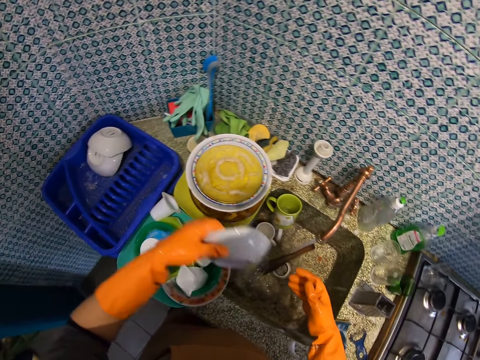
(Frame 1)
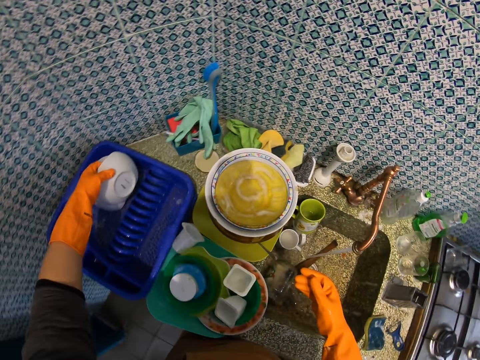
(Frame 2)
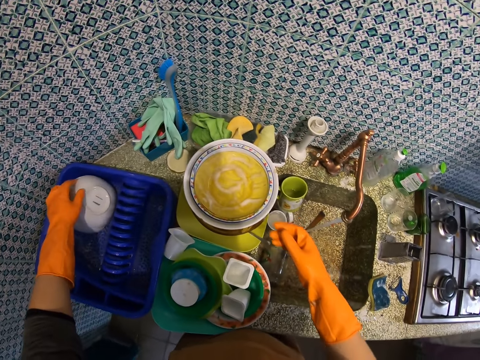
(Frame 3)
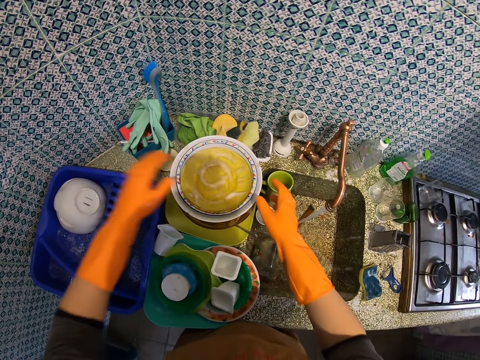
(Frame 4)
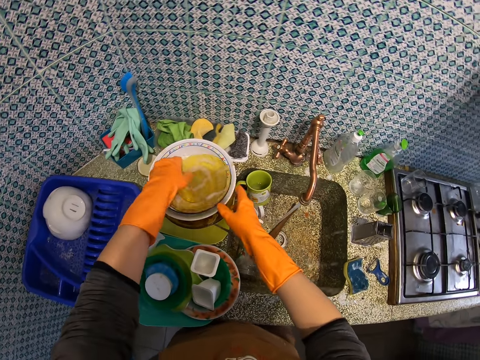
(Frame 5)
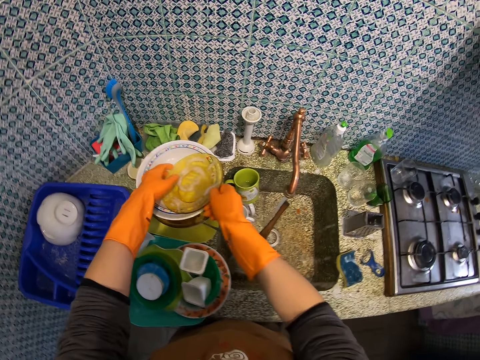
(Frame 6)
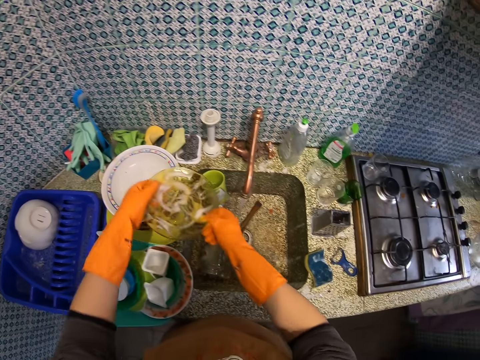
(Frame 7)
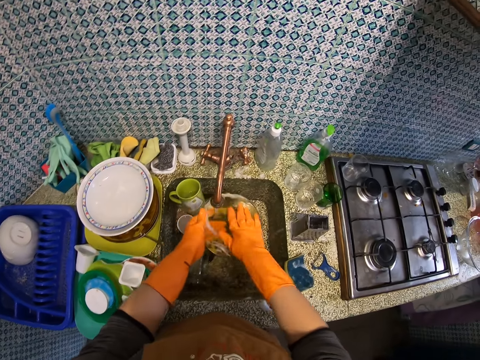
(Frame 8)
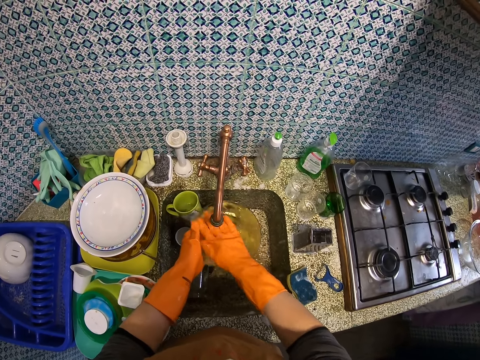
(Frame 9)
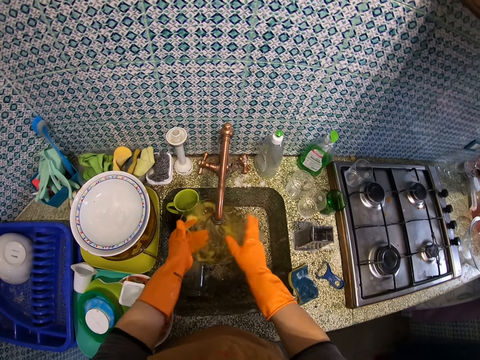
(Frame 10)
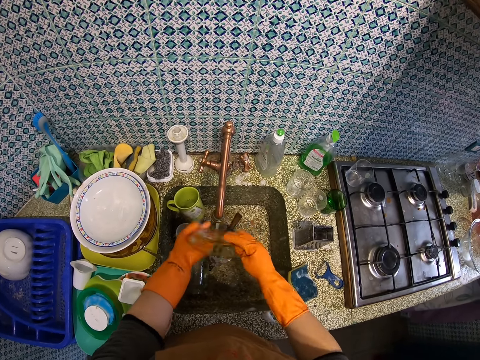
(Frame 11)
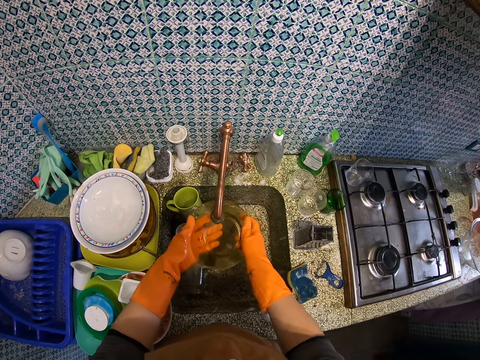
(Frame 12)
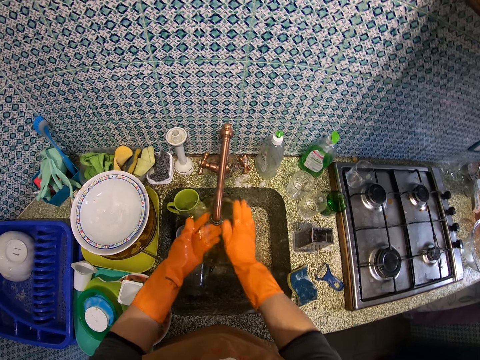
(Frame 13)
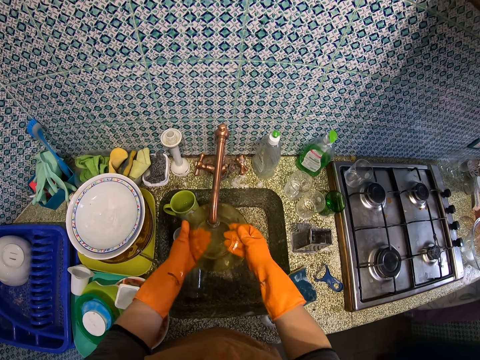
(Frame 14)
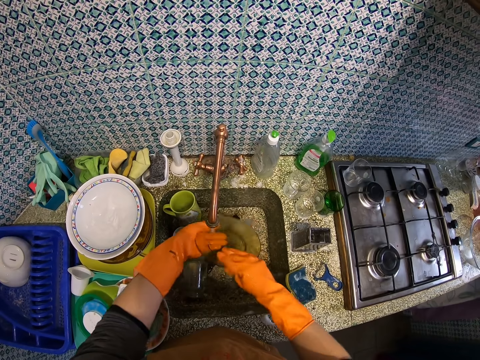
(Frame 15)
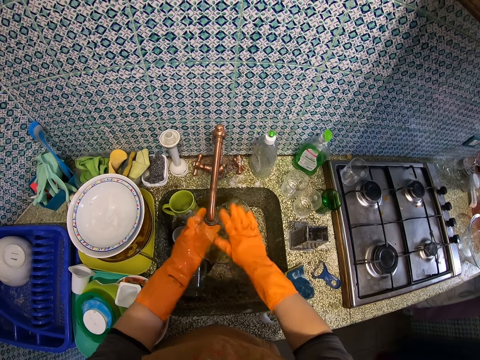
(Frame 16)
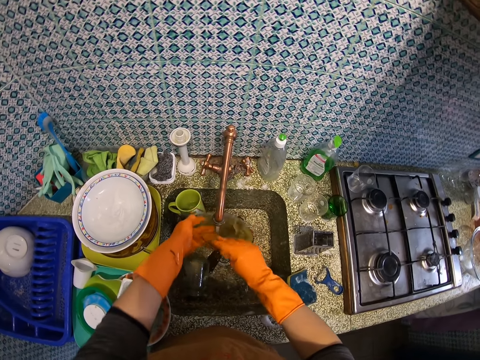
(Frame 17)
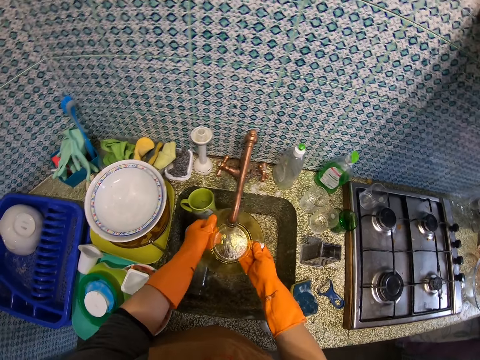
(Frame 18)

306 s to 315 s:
The camera wearer drops the soup bowl in the plate rack. They pick up a plate. They rinse the plate.

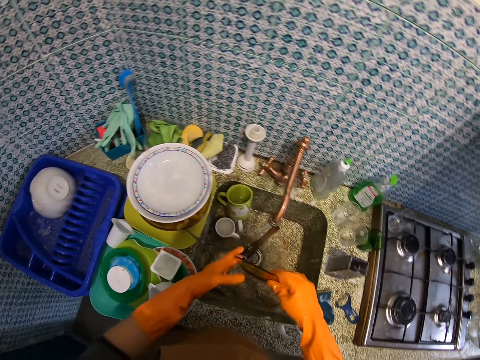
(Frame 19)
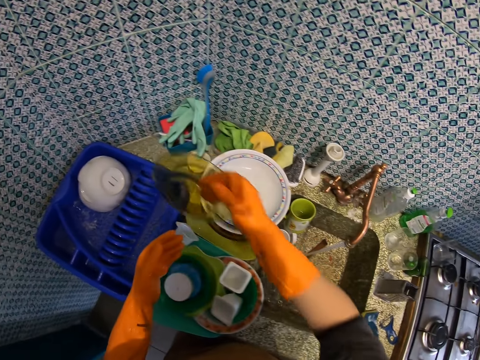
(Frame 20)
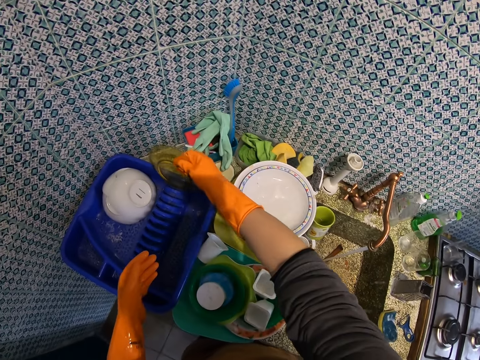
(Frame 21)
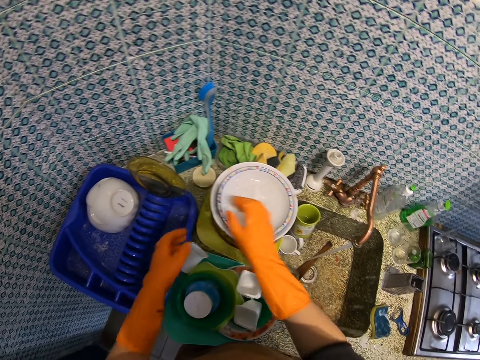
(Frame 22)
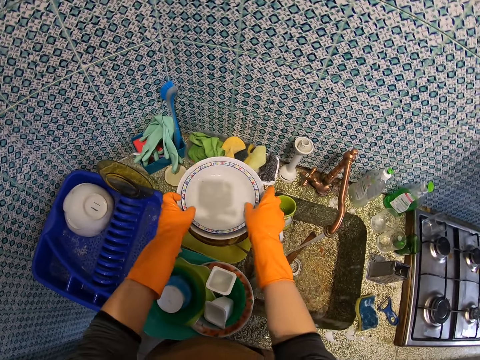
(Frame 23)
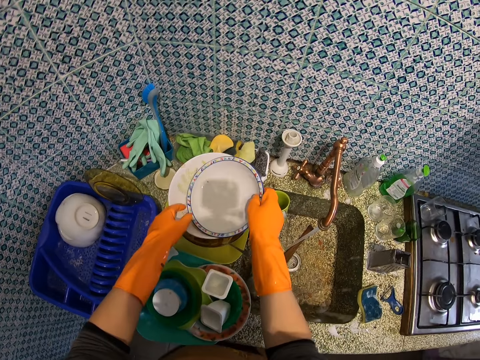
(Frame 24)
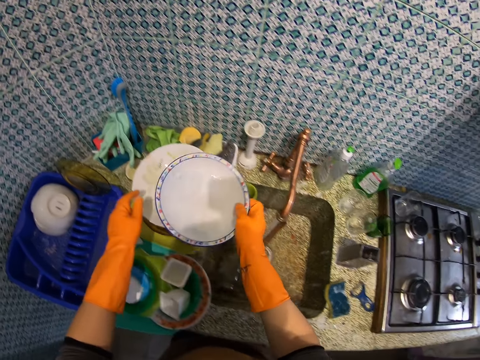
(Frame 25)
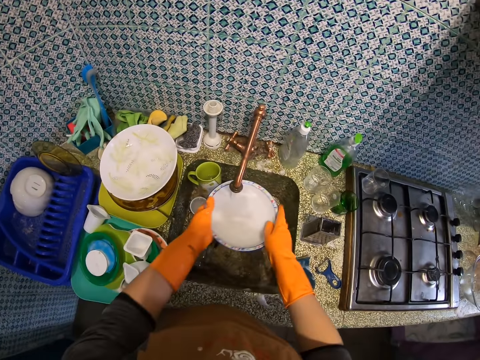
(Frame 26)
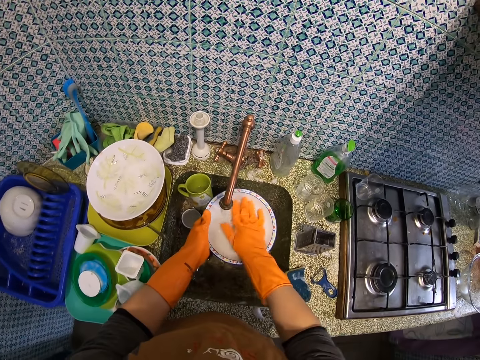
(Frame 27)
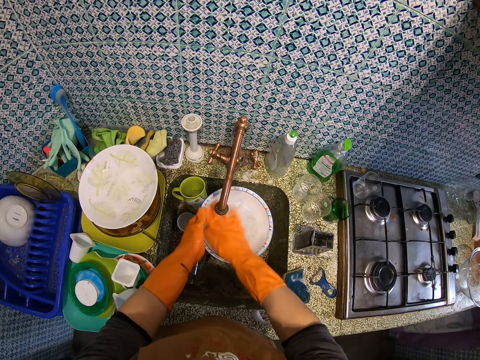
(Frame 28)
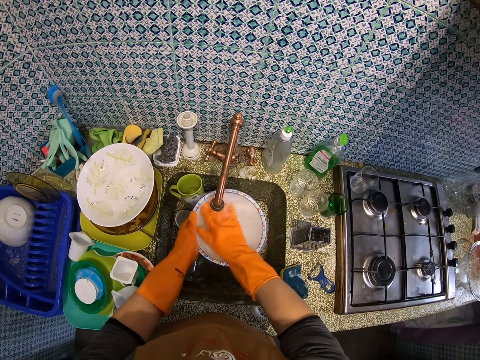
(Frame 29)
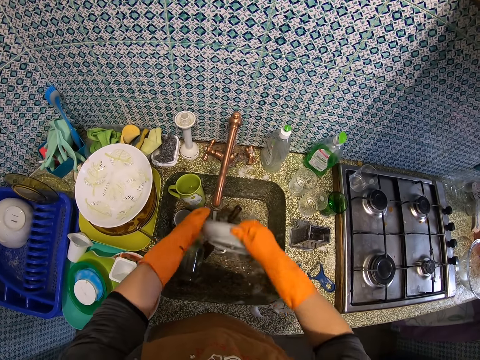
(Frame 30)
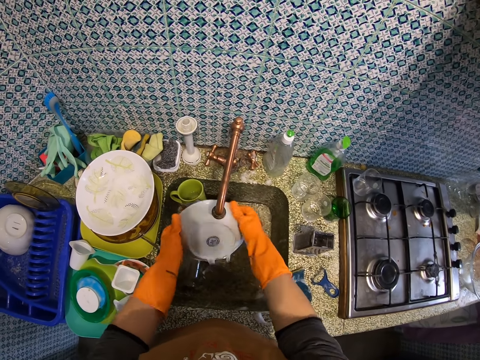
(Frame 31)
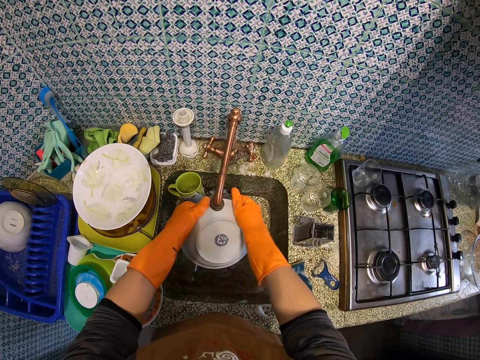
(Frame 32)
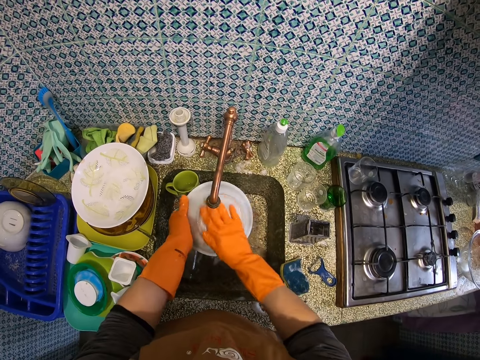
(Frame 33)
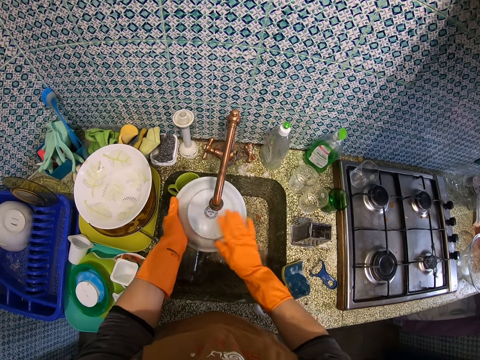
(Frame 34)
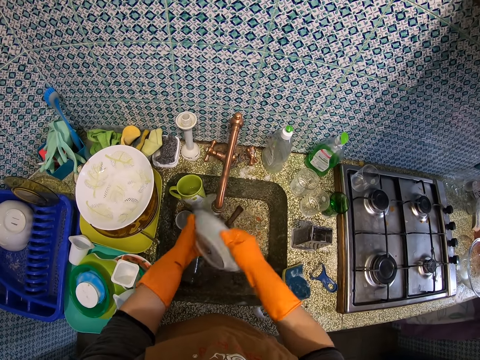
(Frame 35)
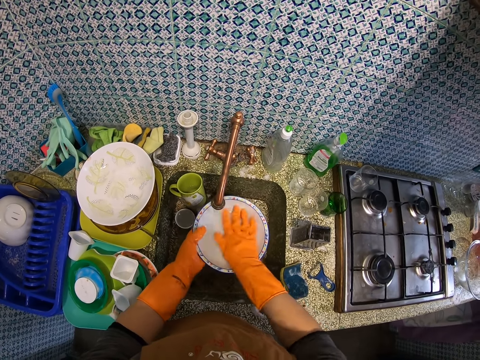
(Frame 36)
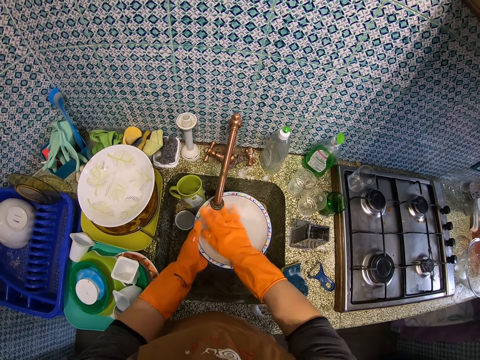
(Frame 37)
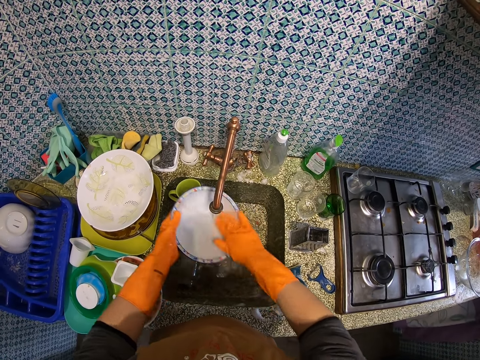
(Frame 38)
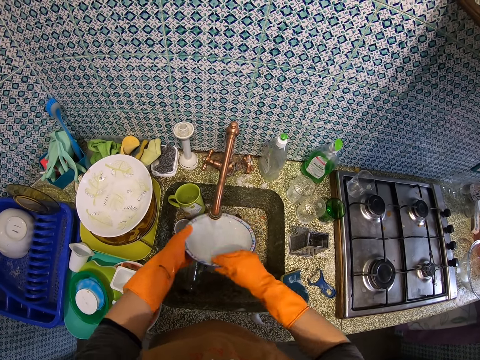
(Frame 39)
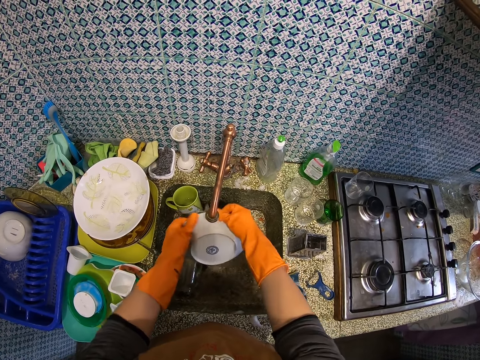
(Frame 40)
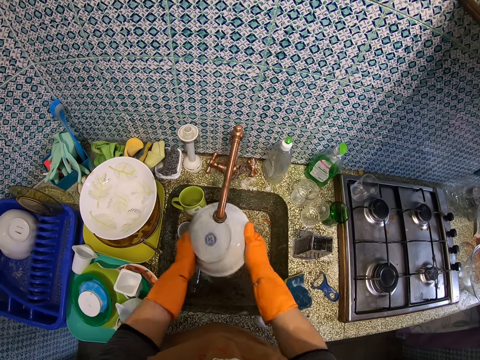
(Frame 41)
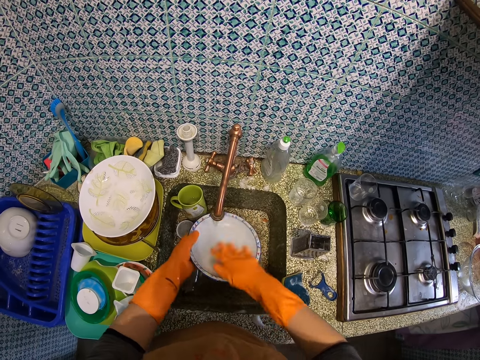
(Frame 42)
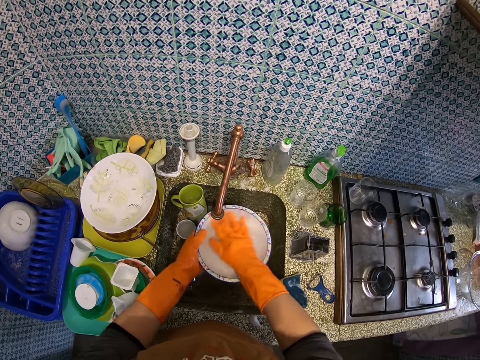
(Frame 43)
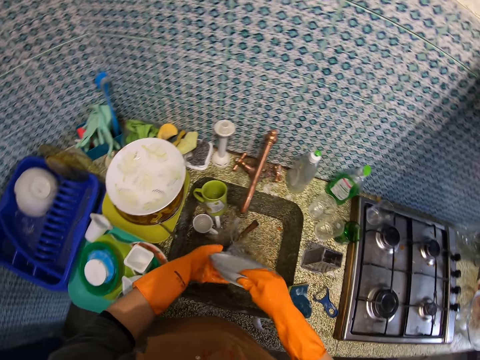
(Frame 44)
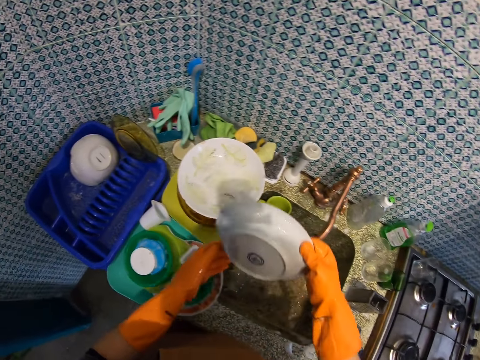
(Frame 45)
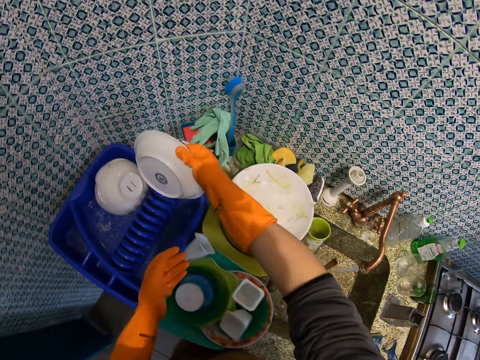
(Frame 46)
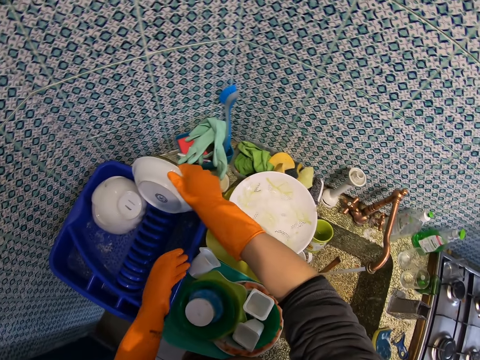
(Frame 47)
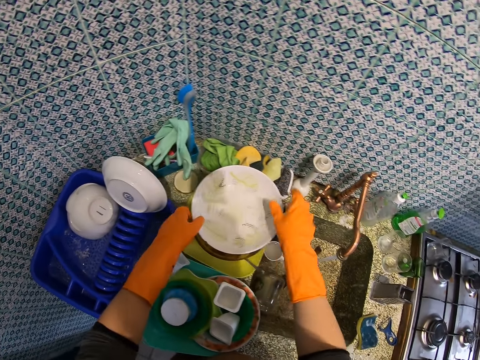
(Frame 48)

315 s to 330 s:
The camera wearer drops the plate in the plate rack. They pick up another plate. They rinse the plate. They drop the plate in the plate rack.

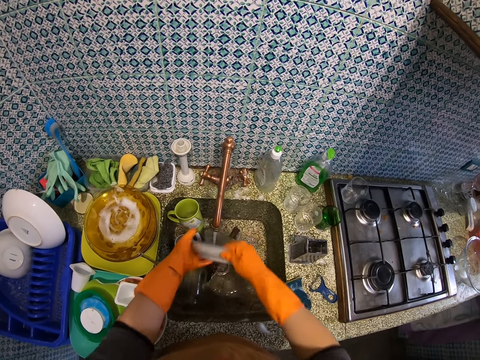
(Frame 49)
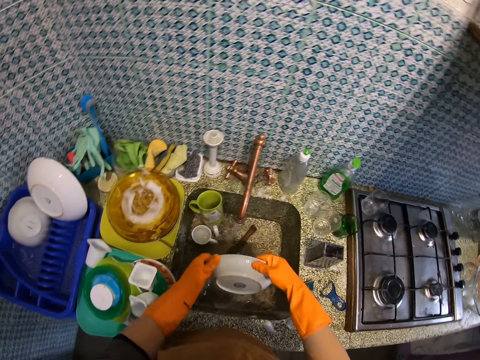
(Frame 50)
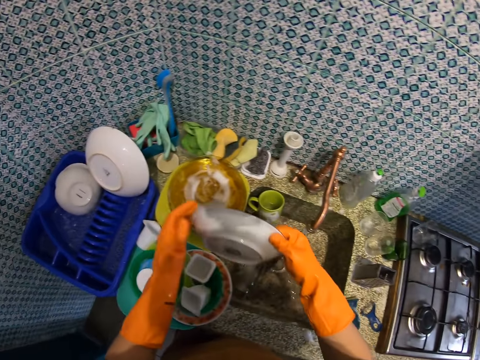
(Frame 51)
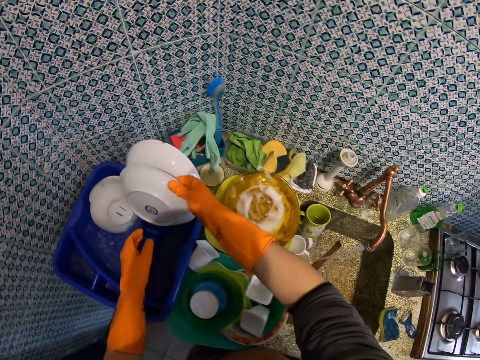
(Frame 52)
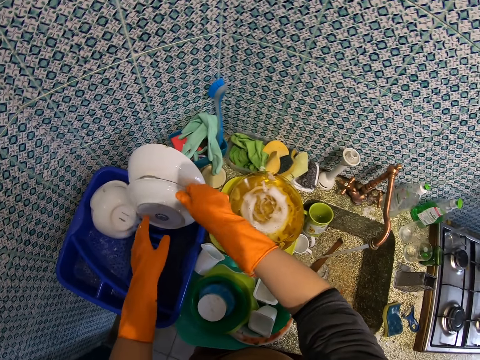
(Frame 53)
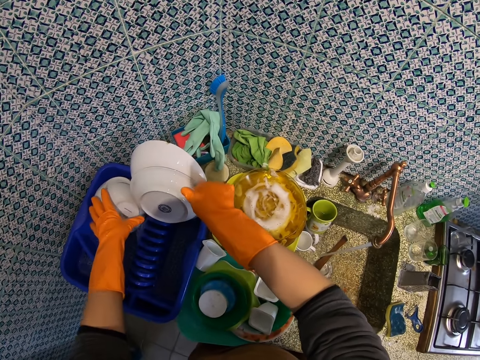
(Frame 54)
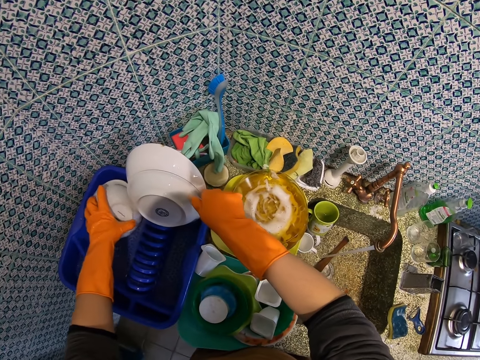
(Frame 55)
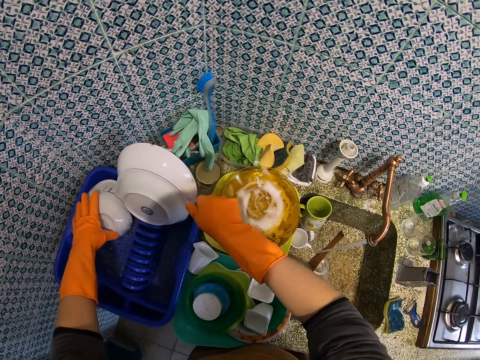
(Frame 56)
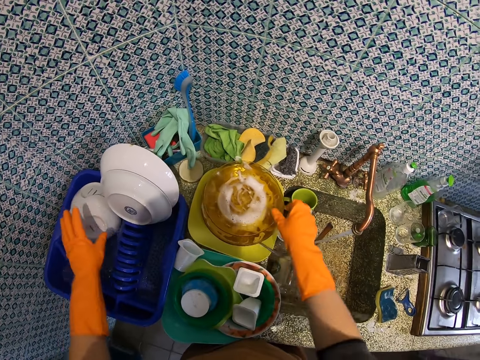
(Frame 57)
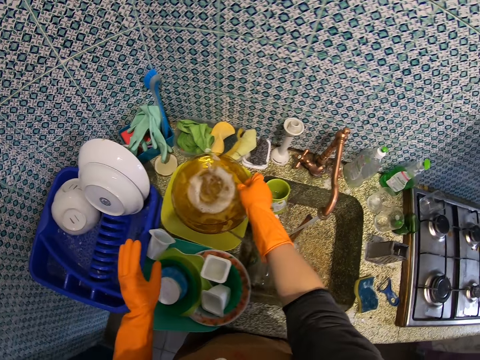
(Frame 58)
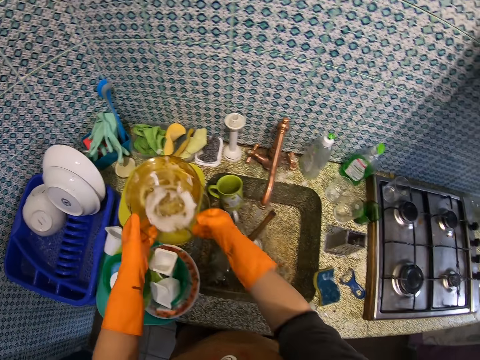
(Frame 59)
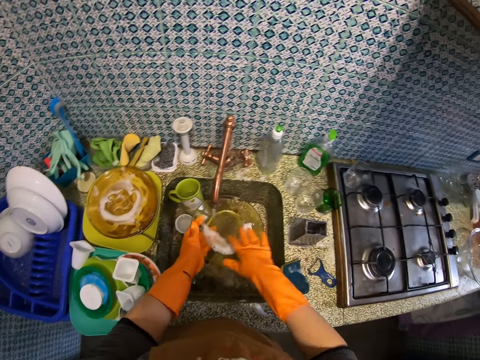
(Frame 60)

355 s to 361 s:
The camera wearer drops the plate in the plate rack. They adjust the soup bowl on the rack. They pick up another plate.
